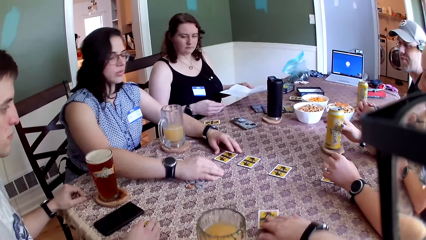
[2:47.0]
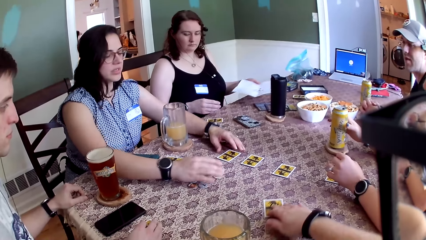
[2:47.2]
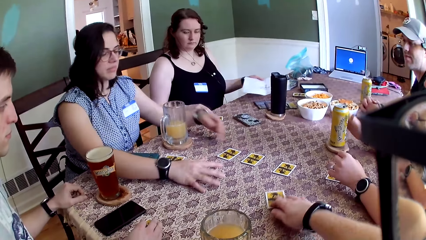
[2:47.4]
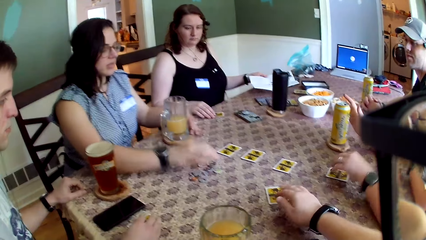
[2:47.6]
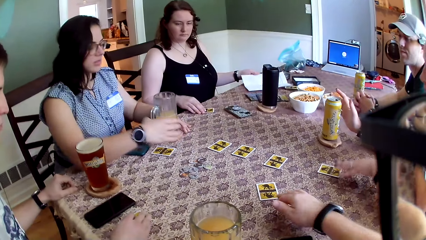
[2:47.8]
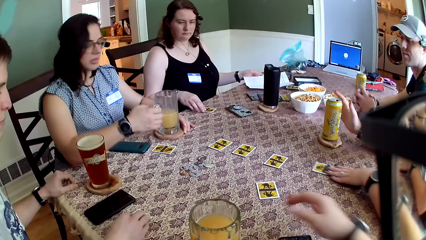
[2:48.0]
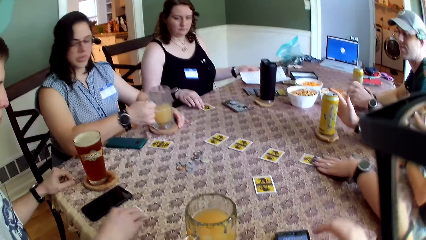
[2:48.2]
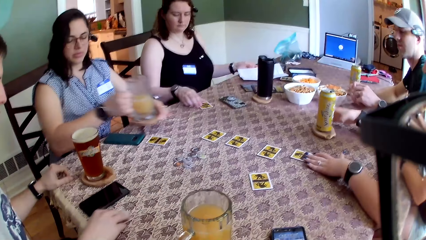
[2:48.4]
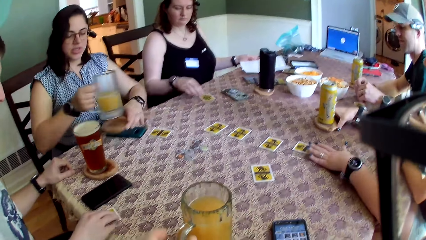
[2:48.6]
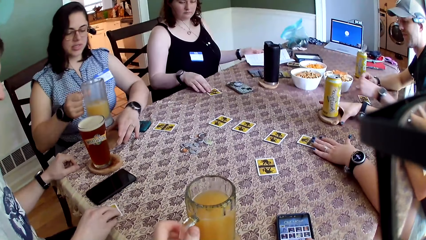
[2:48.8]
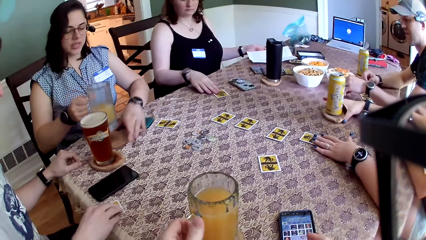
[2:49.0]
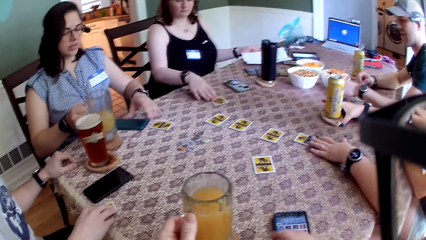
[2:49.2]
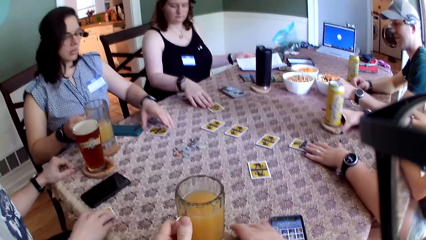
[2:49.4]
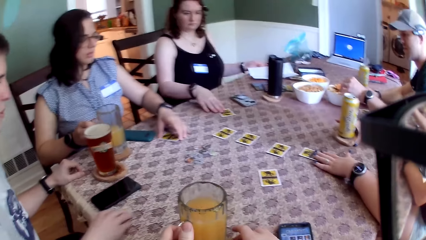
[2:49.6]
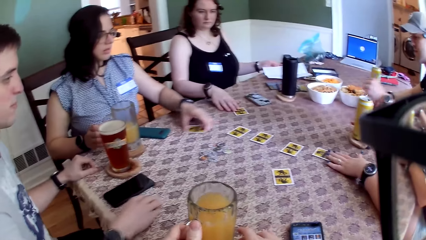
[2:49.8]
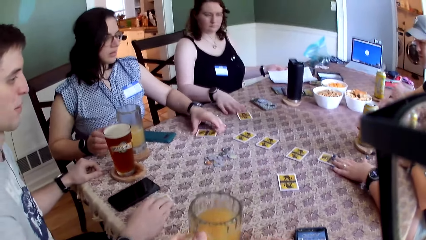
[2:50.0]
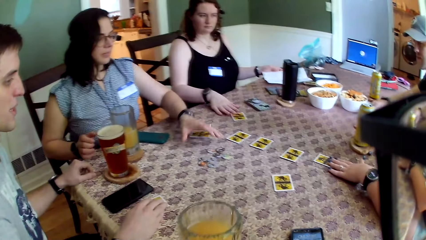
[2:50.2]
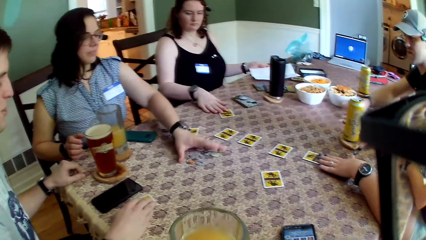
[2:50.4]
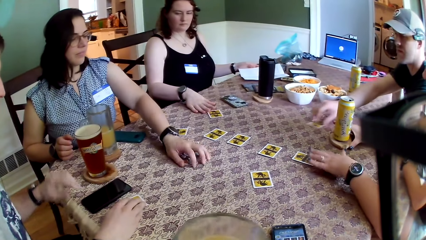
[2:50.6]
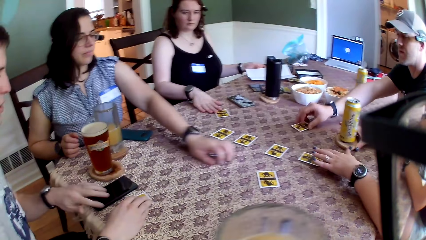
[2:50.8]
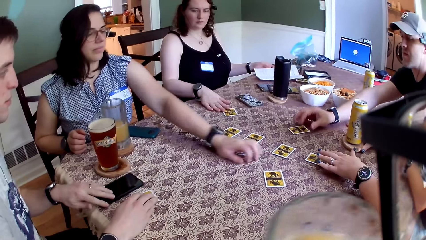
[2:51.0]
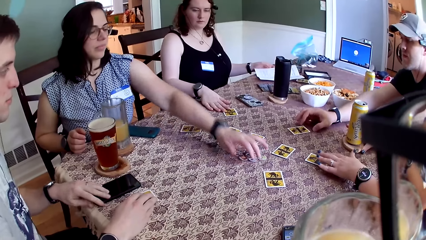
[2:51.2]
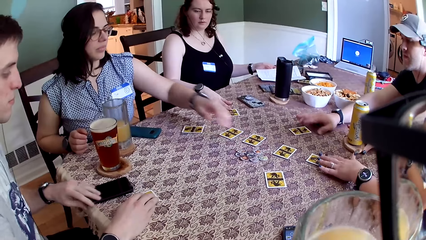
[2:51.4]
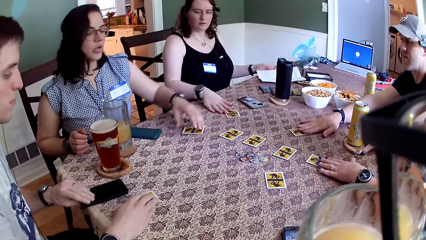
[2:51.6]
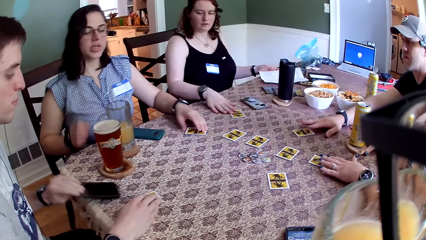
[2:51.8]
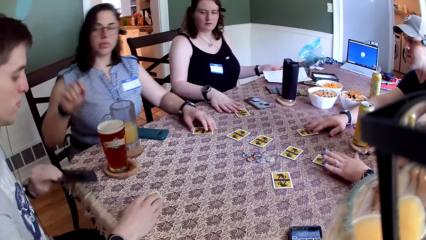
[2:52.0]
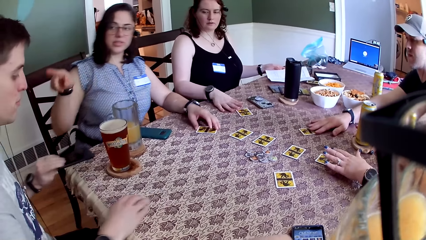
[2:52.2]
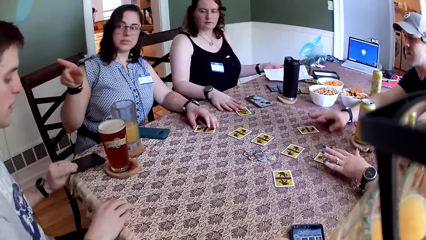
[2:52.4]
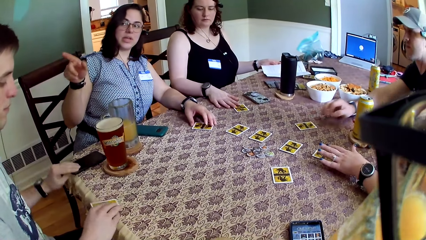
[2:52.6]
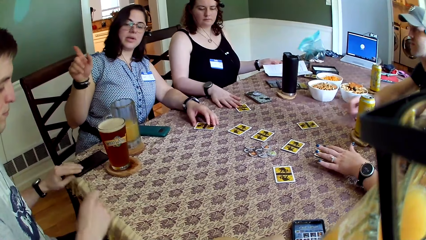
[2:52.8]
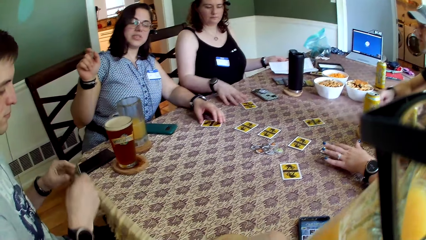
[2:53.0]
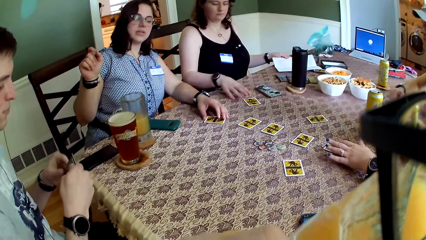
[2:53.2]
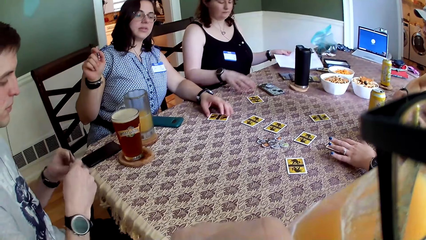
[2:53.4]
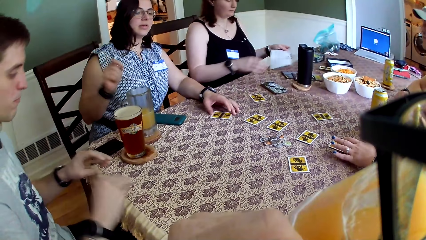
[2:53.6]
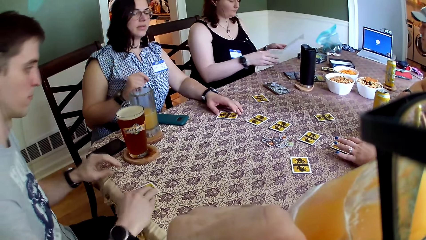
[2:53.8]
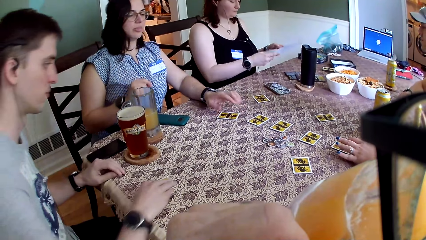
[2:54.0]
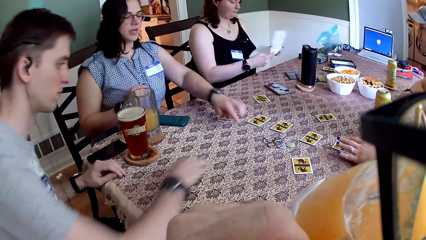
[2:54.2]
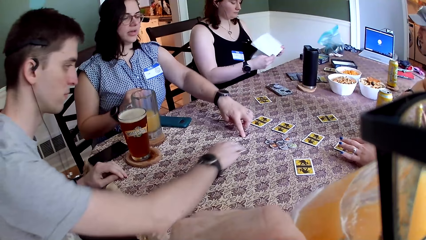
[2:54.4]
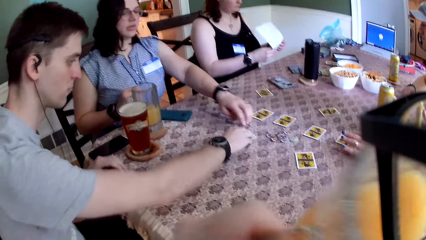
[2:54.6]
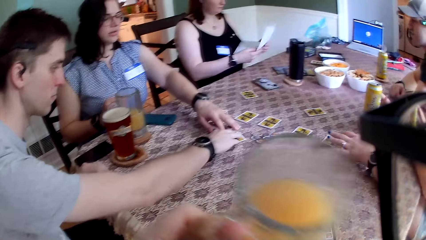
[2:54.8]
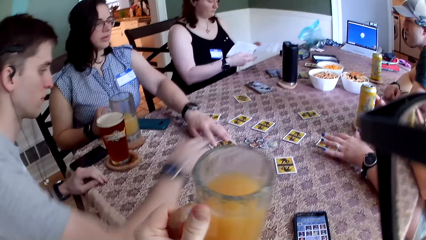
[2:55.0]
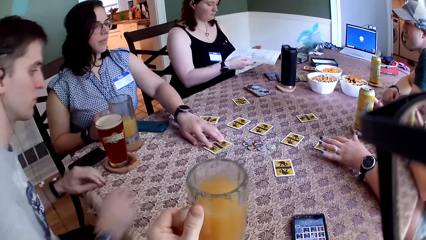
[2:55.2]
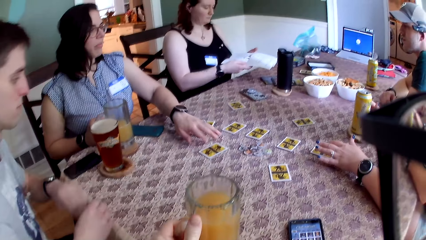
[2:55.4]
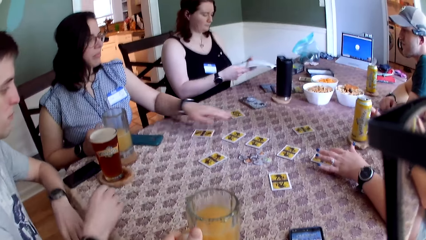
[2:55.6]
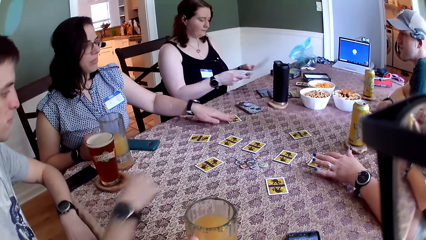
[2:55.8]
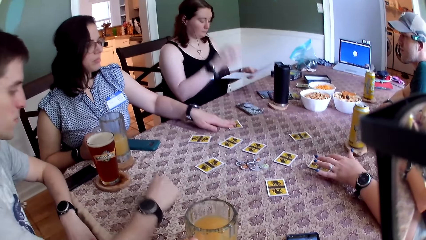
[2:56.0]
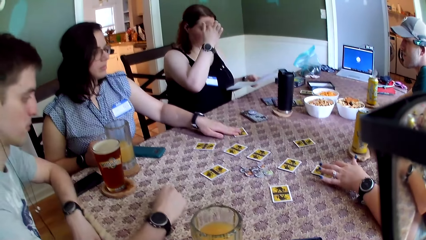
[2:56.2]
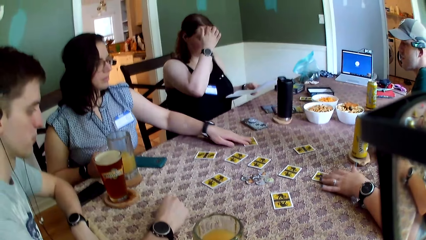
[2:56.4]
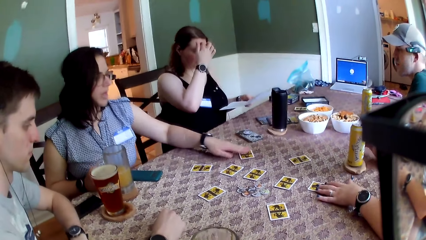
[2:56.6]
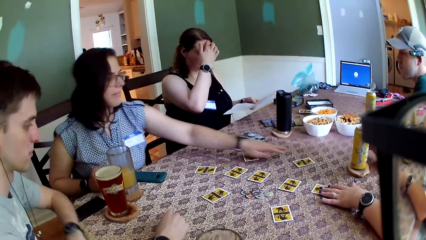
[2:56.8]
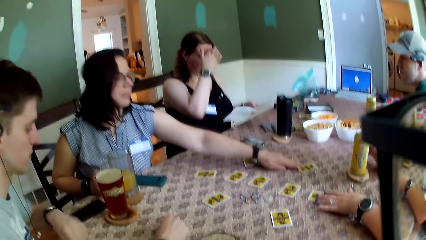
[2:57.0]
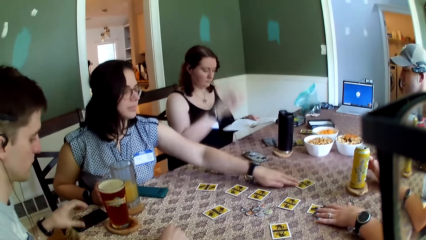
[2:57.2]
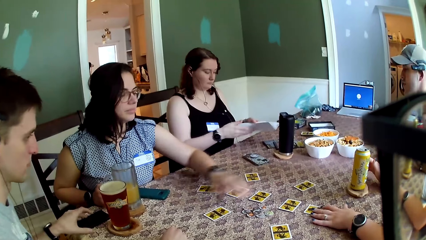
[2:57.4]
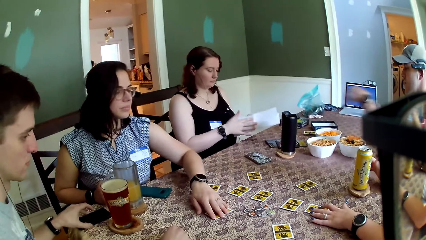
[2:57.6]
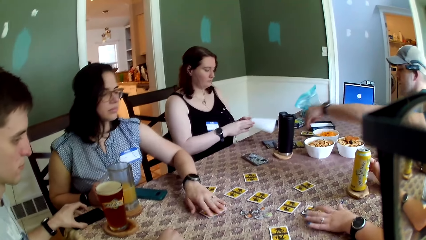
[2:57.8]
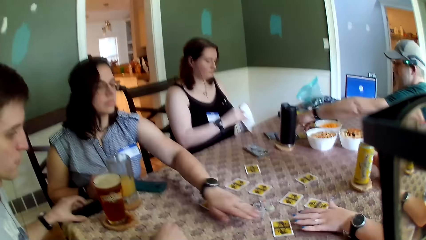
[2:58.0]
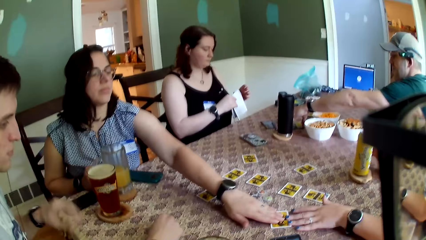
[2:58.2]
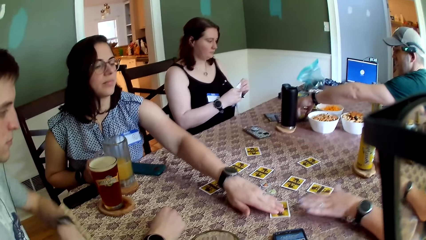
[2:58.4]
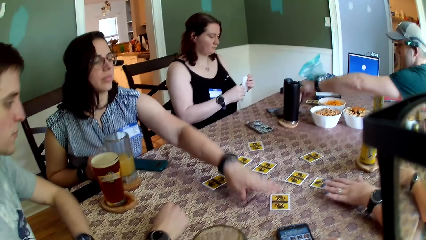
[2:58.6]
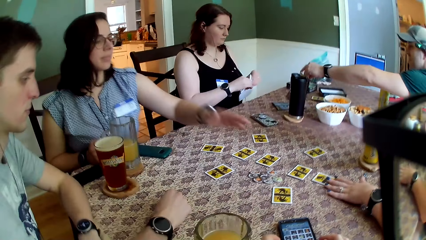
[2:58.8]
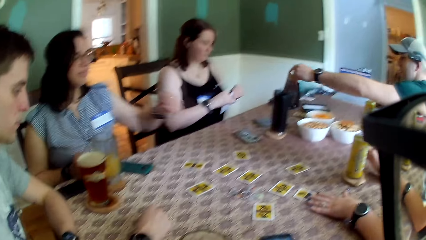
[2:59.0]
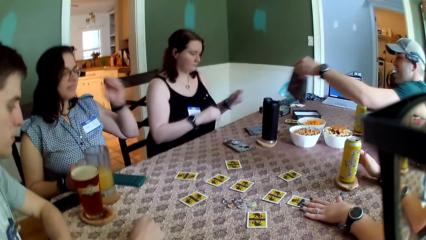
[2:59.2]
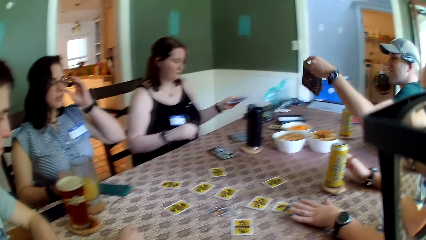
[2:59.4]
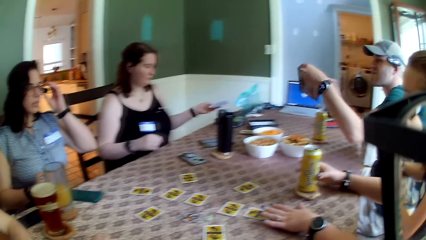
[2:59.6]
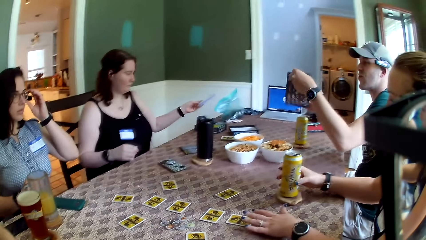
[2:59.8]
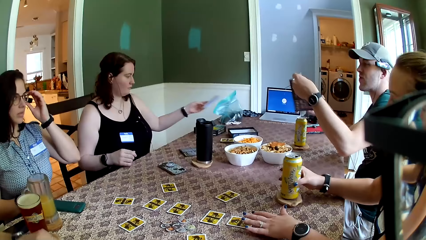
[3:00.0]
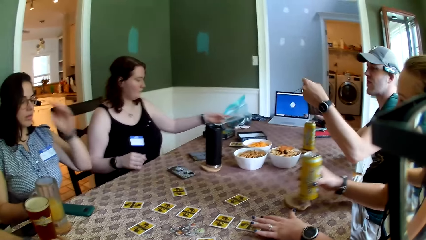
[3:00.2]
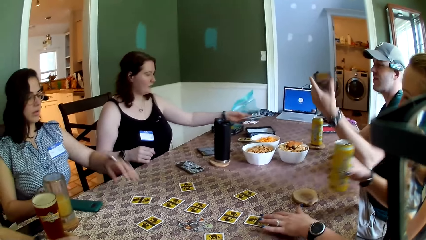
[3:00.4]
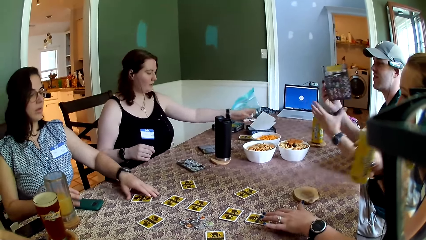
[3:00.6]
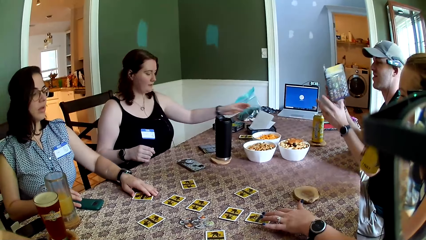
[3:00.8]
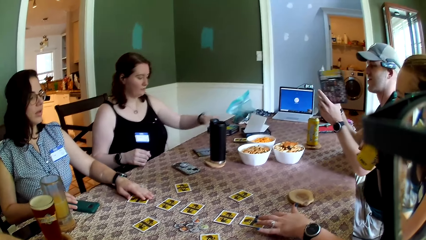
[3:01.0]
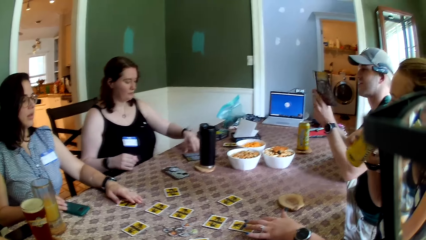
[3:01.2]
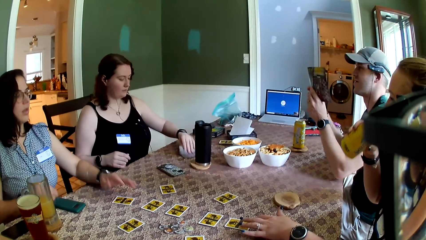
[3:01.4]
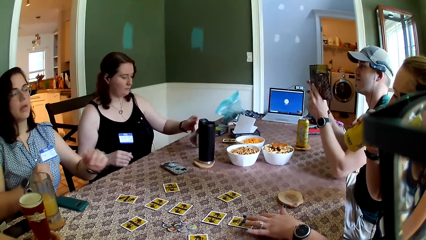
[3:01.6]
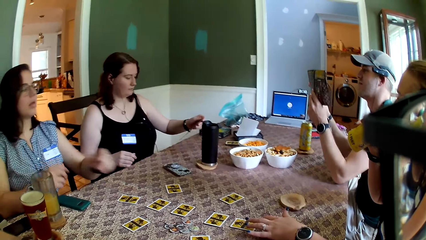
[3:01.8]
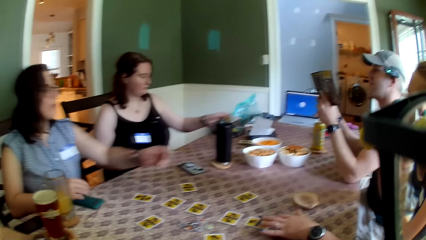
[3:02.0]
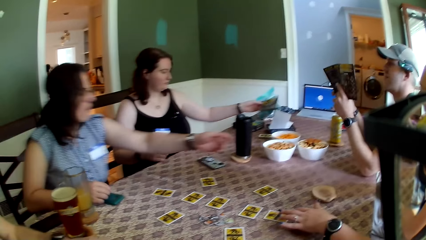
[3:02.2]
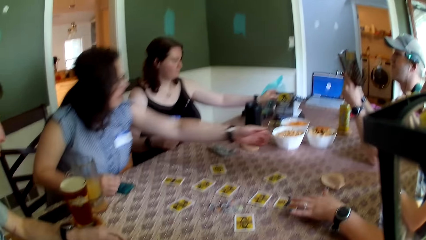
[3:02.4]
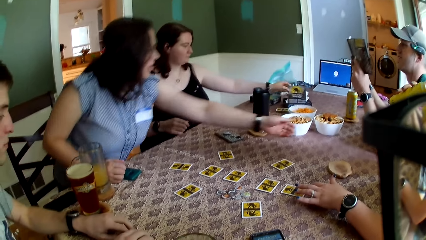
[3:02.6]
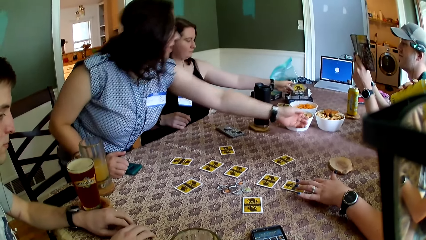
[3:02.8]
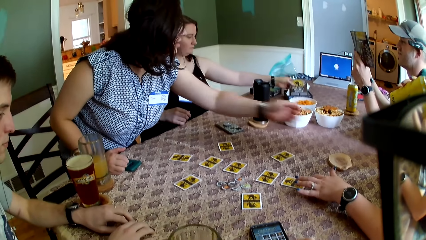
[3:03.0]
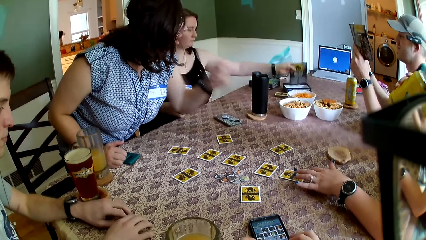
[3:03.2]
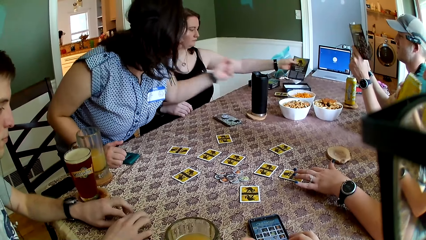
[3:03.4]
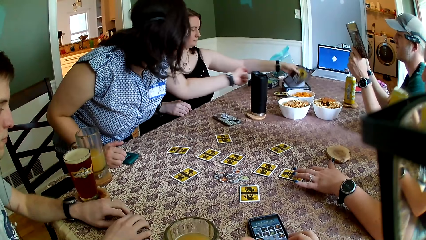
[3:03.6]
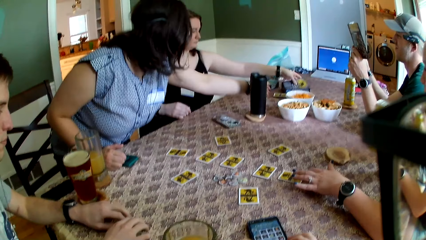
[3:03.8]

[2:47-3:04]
The camera wearer pushes a card on the table with his right hand. A woman picks the cup of juice and a coaster with both hands. Another woman pushes a card on the table with her left hand. The first woman drops the coaster on the table with her left hand. She drops the cup of juice on the coaster on the table with her right hand. A third woman touches the card on the table with her right hand. The first woman picks a card from the table with her left hand. The camera wearer picks the cup of juice from the table with his left hand. The first woman moves the tokens on the table with her left hand. A man drops the card on the table with his right hand. Another man drops a phone on the table with his left hand and picks a card from the table with his right hand. The camera wearer drinks the juice. The other man drops the card on the table with his right hand. The first woman touches the card with her left hand. The camera wearer drops the cup of juice on the table with his left hand. The first woman moves cards on the table with her left hand. The first man picks a paper with his left hand from the table. The second woman picks the can of soda with her right hand. The camera wearer looks at the table. The third woman drops the paper on the table with her left hand. The second woman drinks from the can of soda in her right hand. The third woman picks a paper from the table with her left hand.
